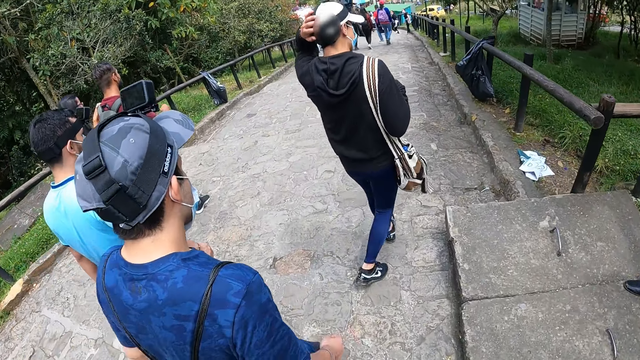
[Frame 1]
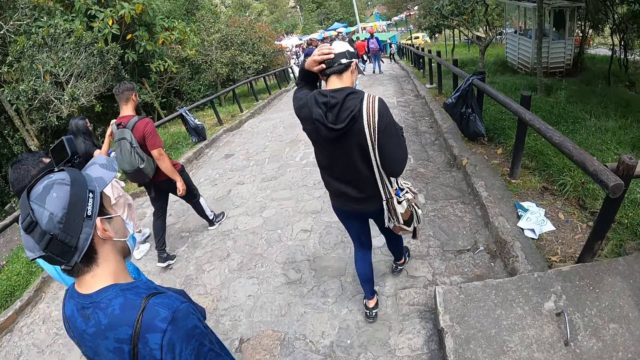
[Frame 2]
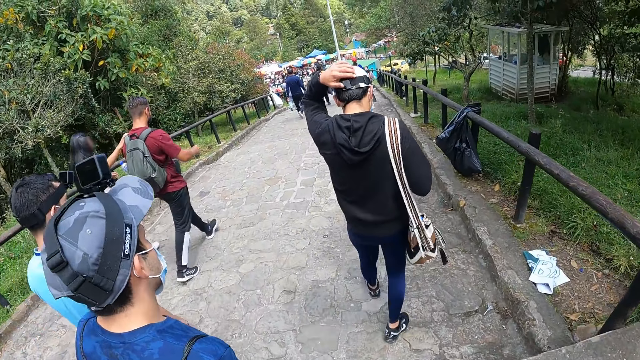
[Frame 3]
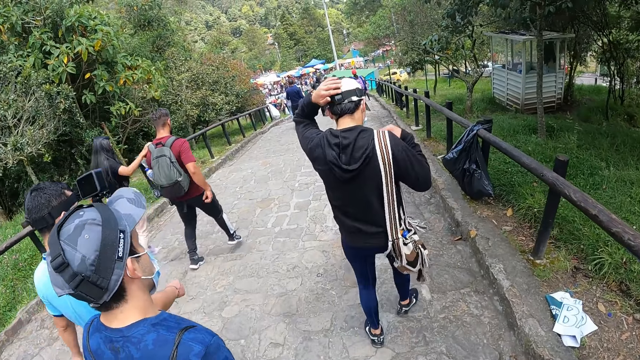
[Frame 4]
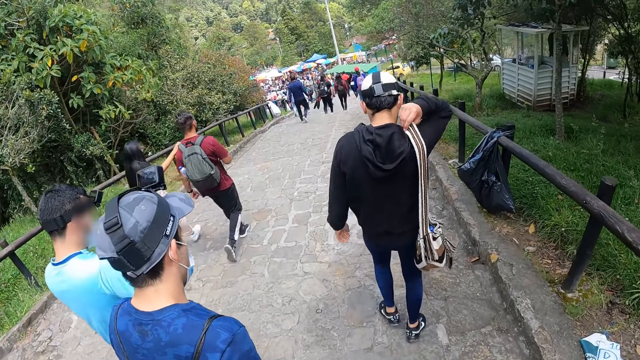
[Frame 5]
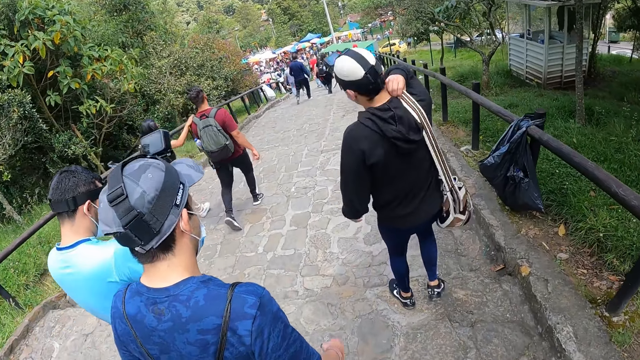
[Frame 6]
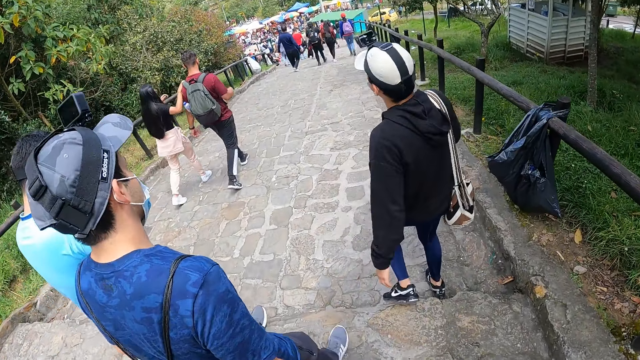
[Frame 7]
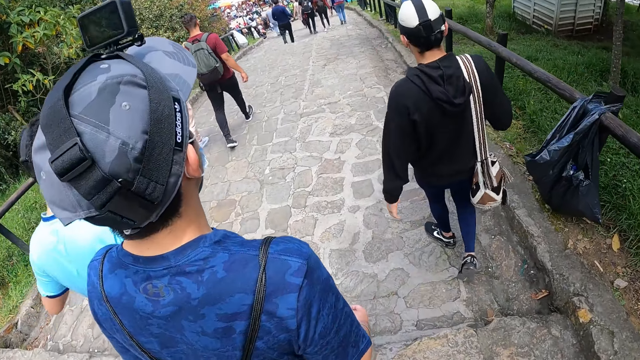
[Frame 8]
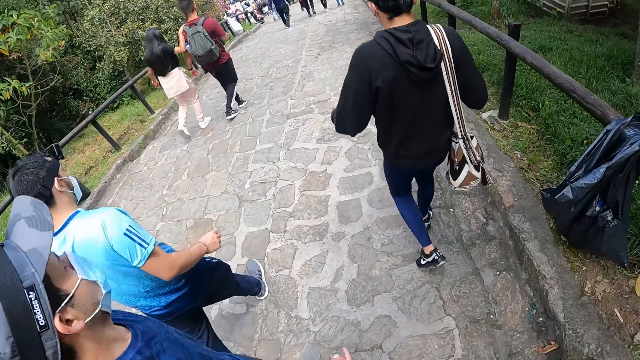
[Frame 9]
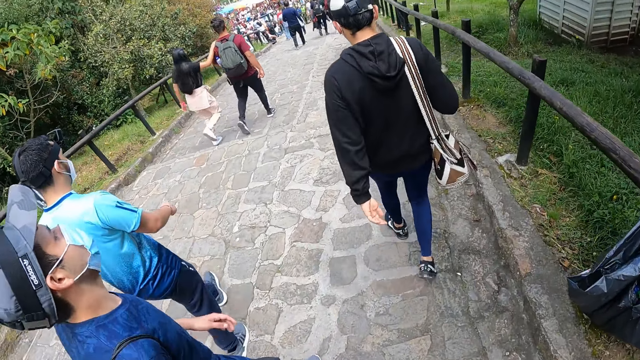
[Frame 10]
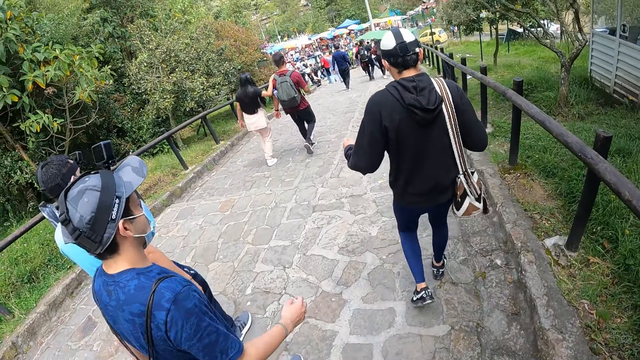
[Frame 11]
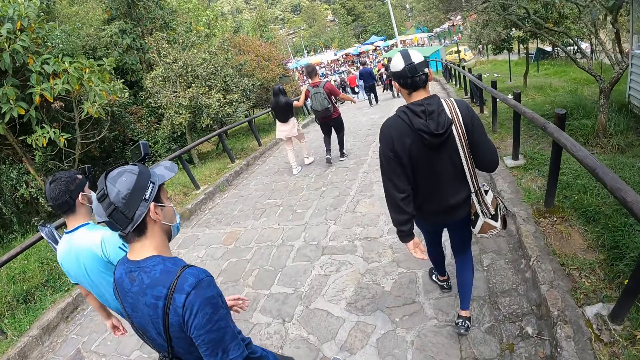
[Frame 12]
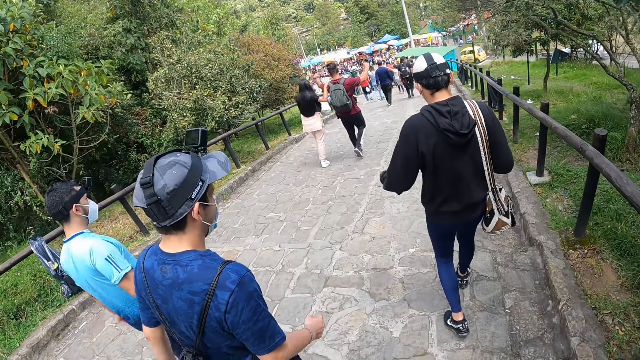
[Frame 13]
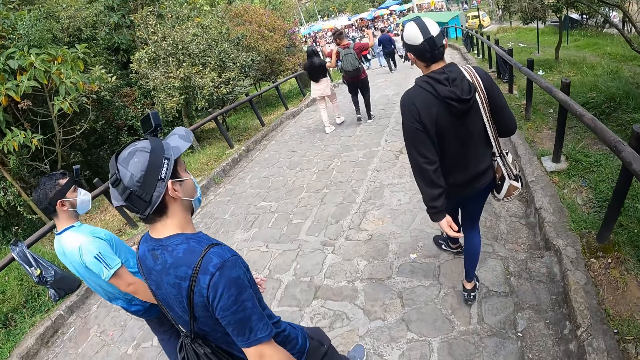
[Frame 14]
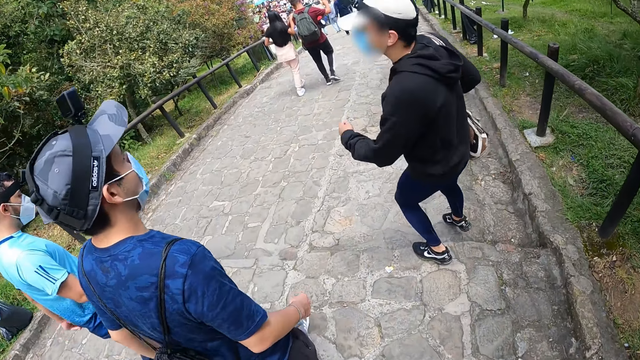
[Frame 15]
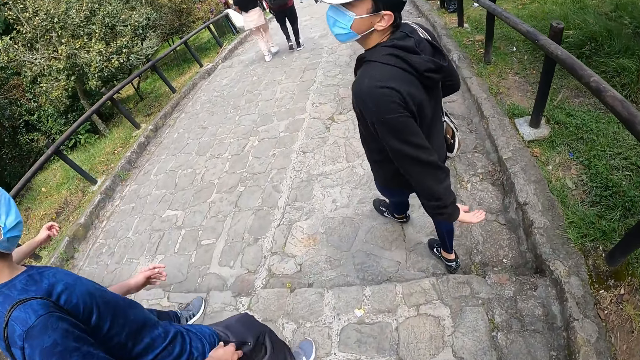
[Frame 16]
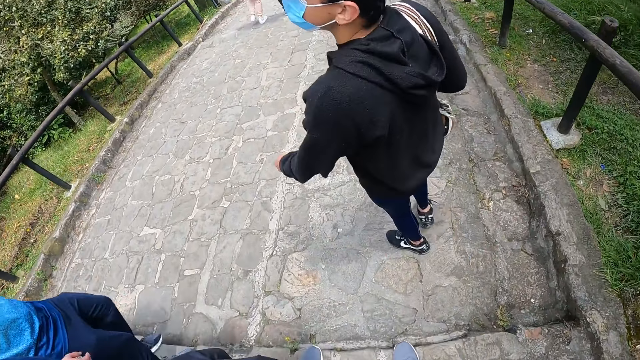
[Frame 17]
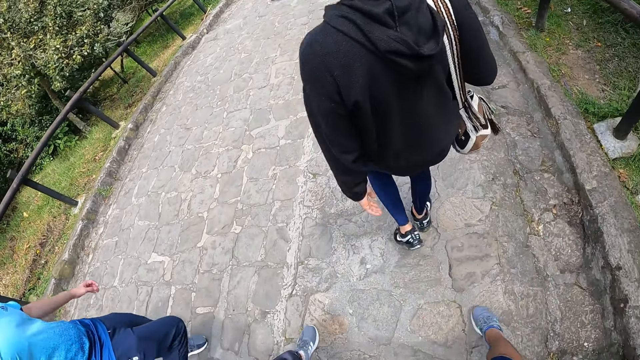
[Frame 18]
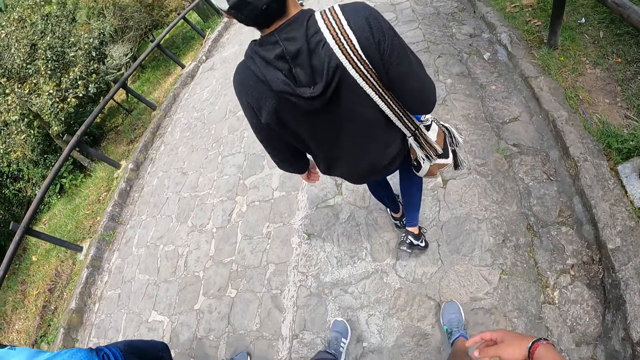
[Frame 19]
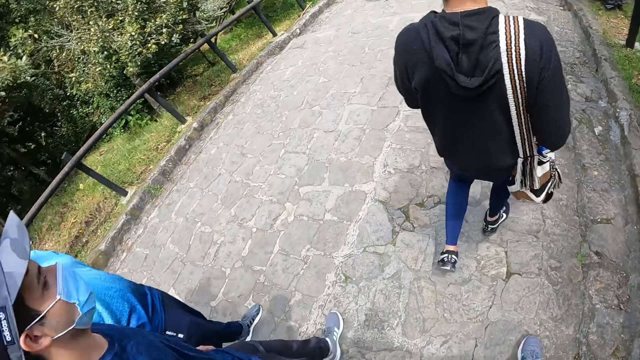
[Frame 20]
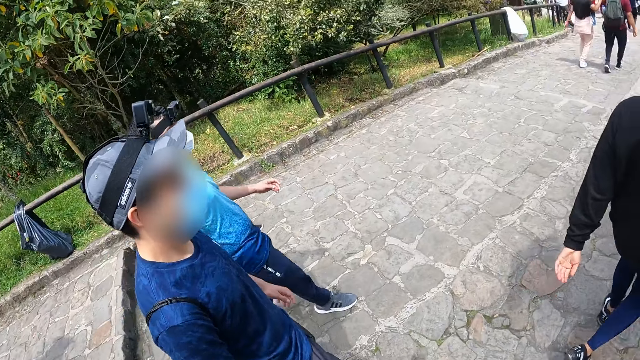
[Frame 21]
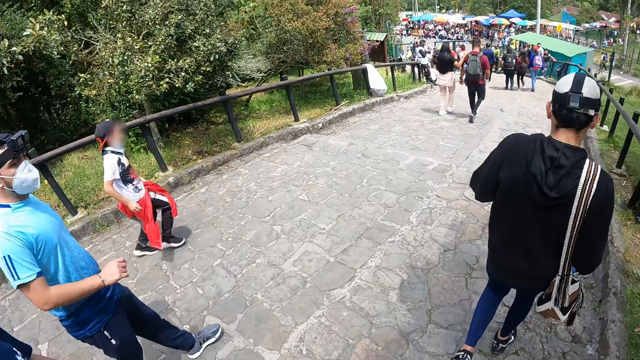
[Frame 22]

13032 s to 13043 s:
A man touches his head with his left hand. The man adjusts the bag handle on his shoulder with his right hand. The camera wearer walks forward.

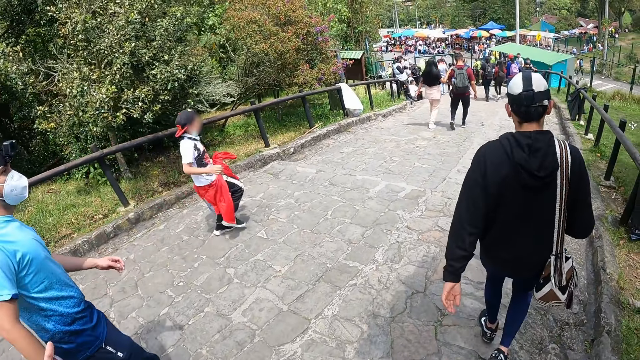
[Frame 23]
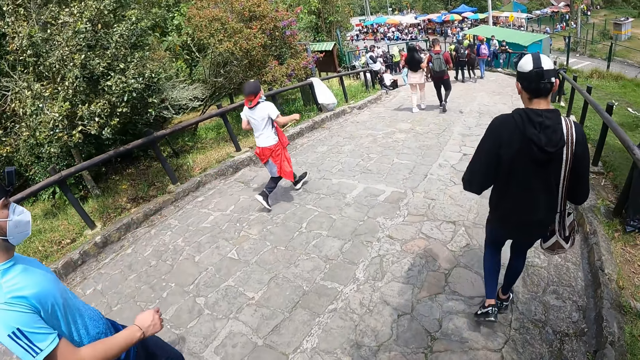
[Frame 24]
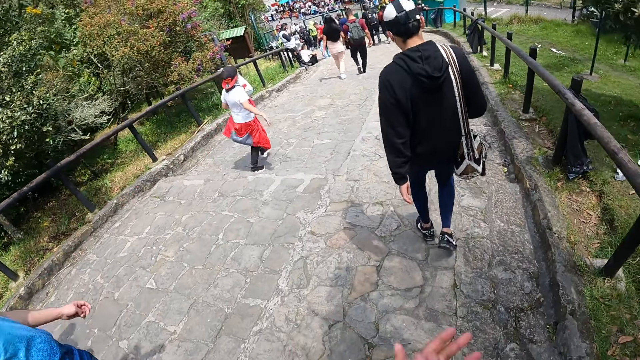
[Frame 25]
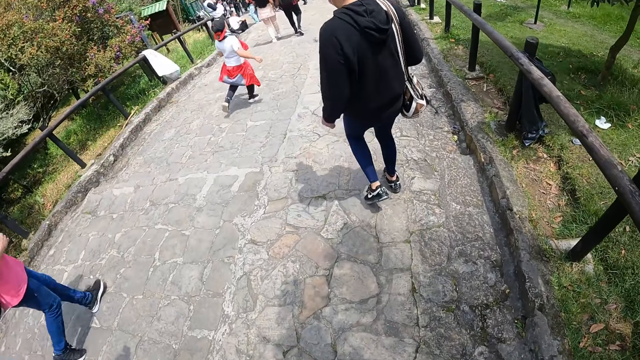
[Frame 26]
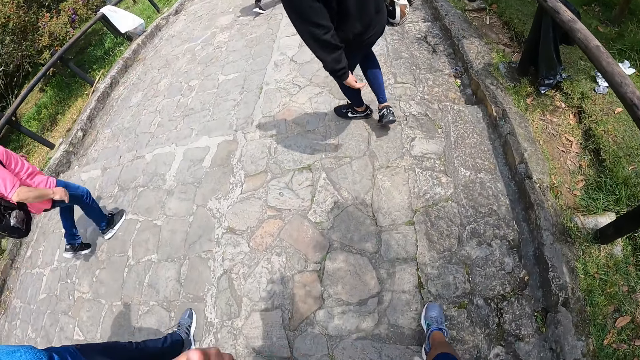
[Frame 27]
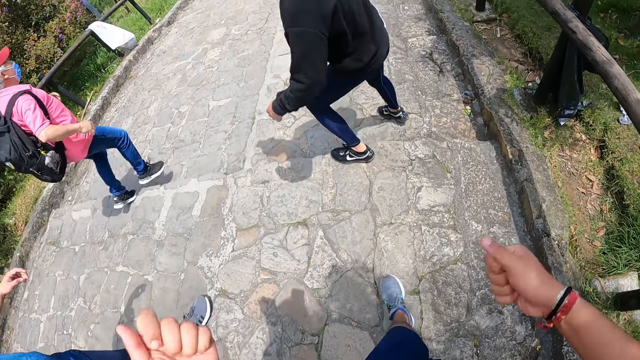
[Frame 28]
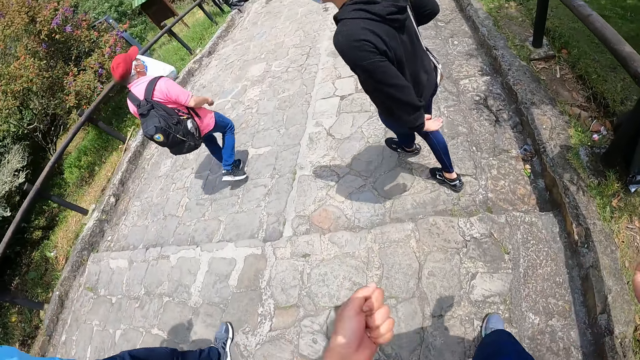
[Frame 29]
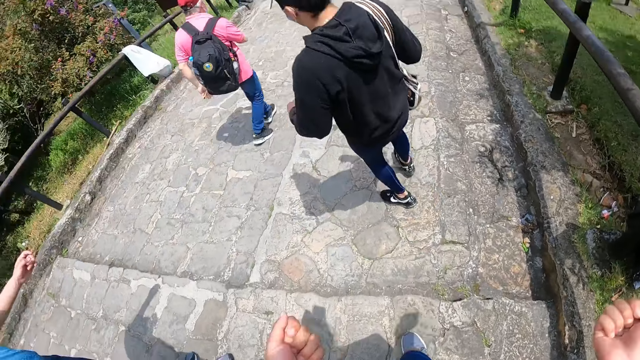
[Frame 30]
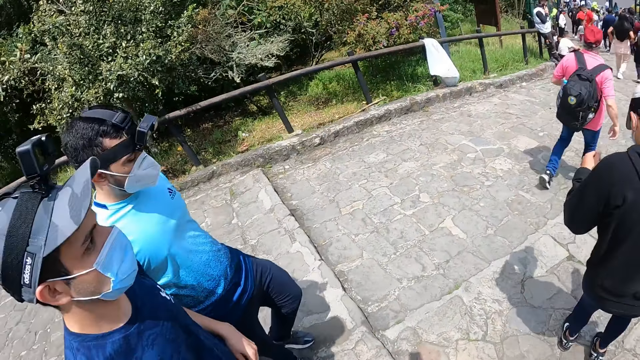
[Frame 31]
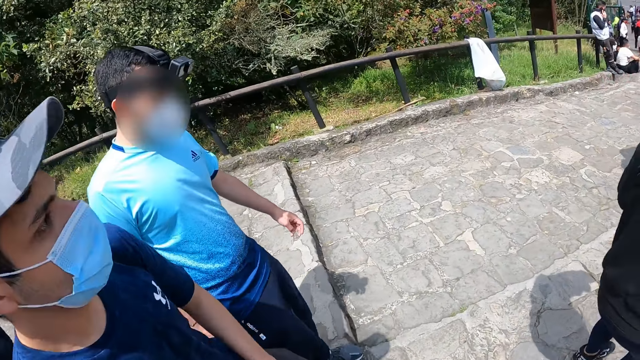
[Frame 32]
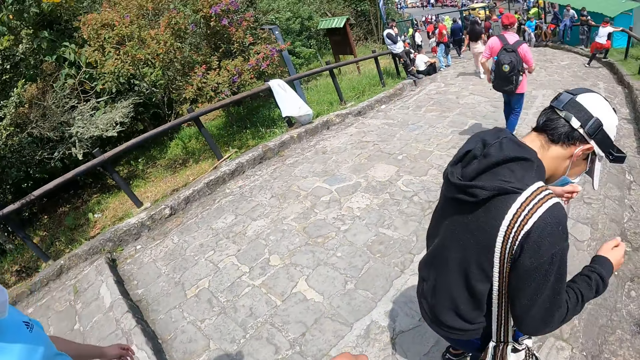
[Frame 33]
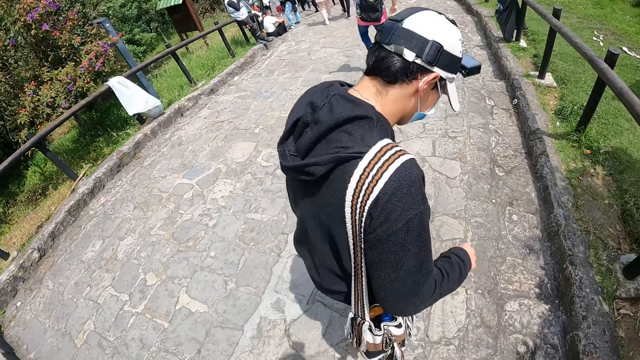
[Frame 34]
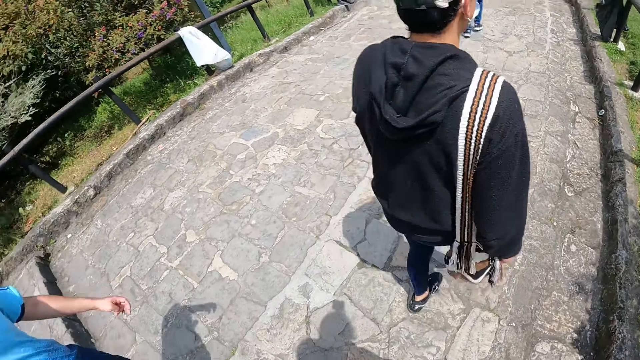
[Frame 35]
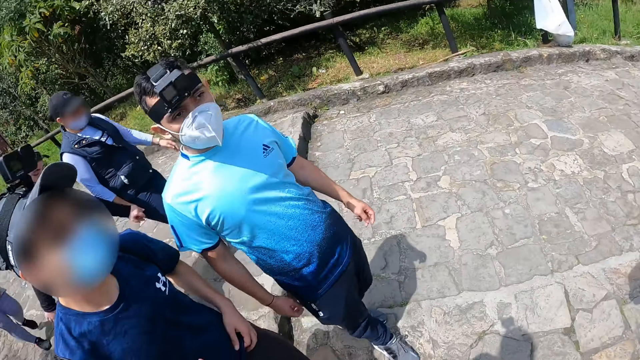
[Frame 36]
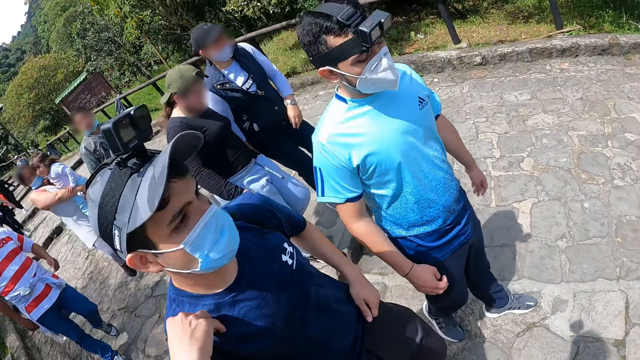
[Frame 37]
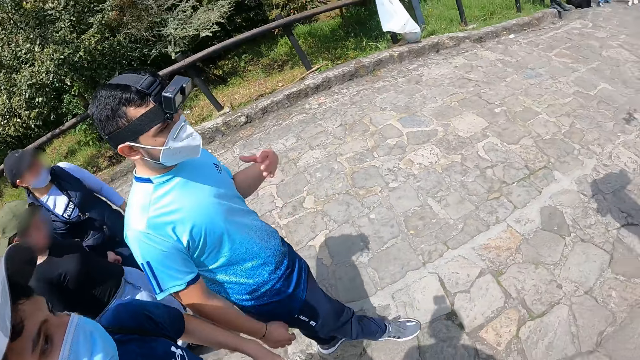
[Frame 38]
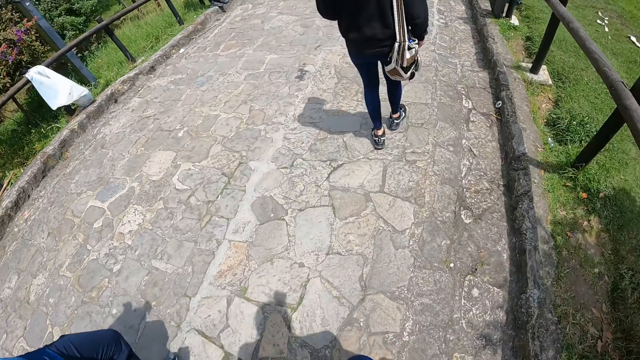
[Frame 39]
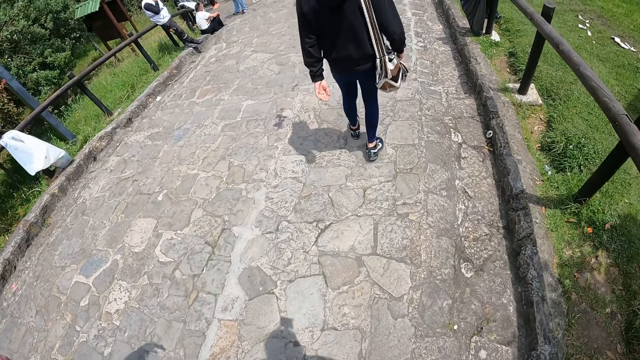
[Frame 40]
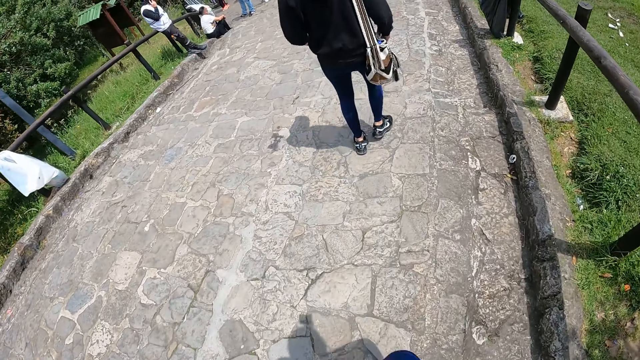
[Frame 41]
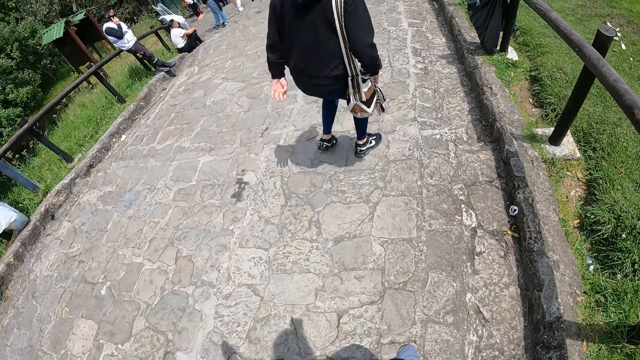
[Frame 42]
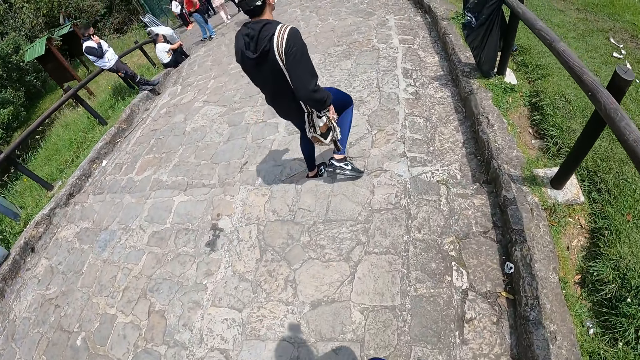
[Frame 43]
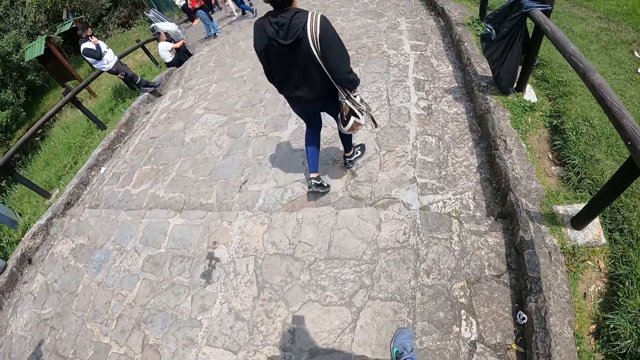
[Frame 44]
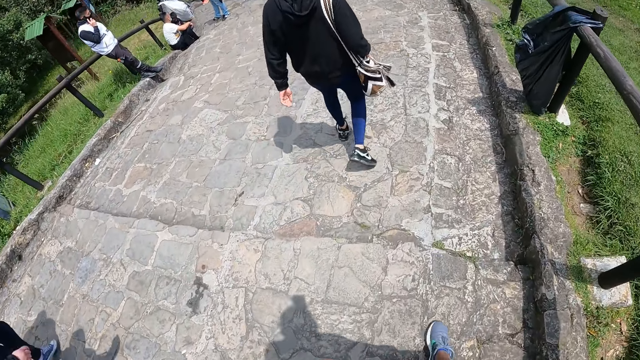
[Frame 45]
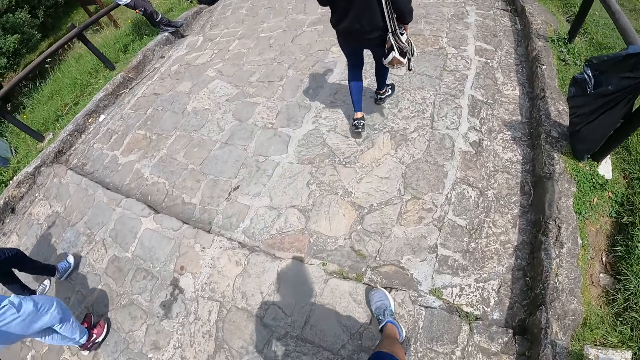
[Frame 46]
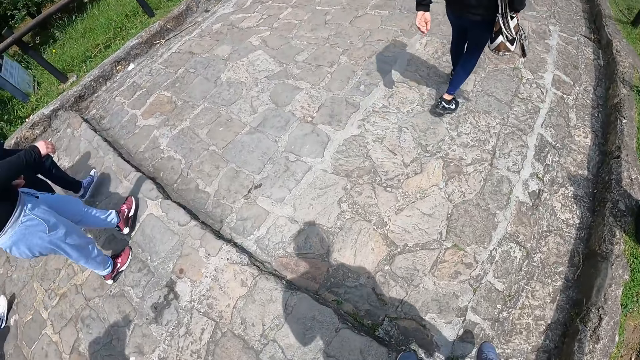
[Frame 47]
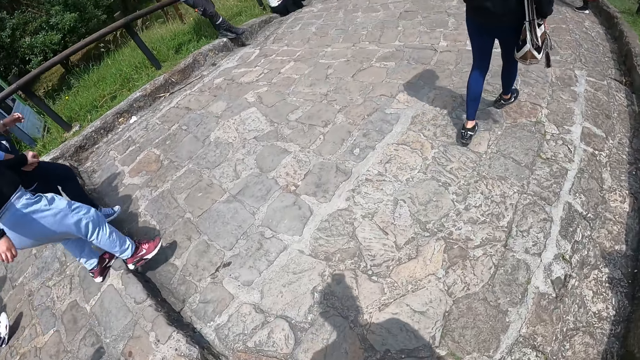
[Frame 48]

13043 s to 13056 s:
The camera wearer swings both his hands. A man touches his shoulder with his right hand.
